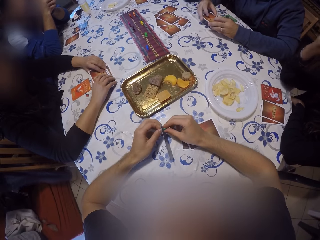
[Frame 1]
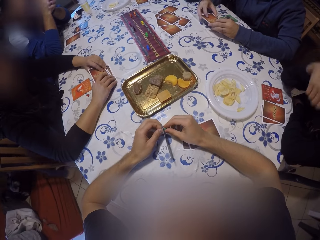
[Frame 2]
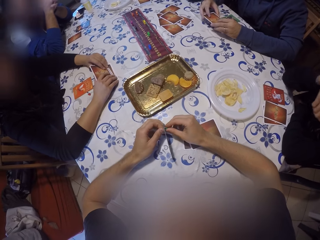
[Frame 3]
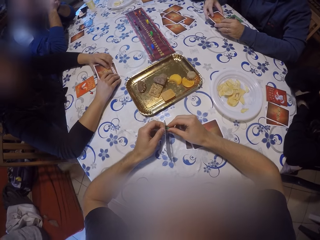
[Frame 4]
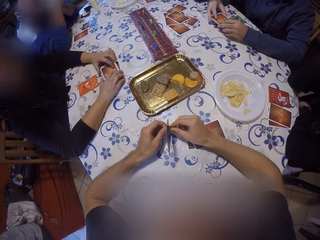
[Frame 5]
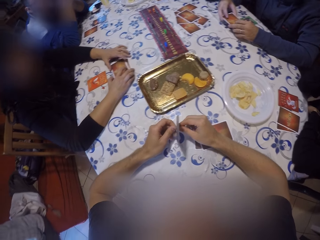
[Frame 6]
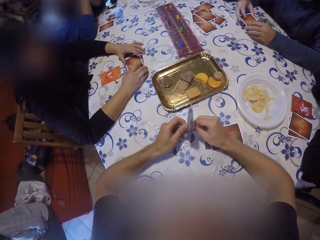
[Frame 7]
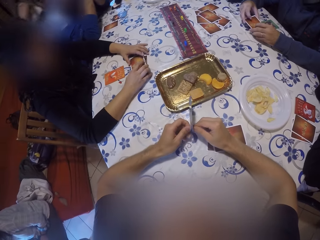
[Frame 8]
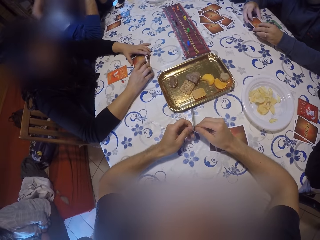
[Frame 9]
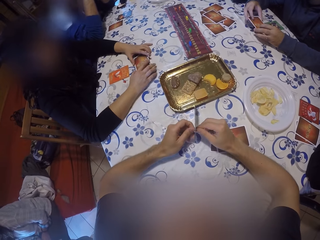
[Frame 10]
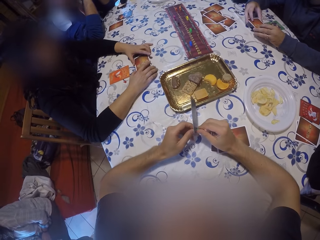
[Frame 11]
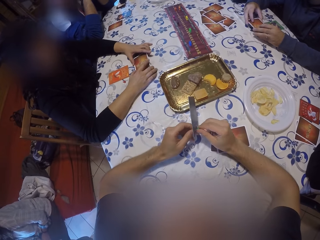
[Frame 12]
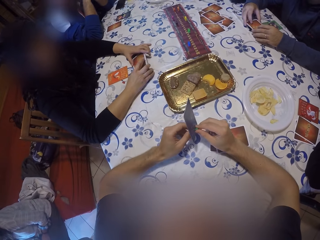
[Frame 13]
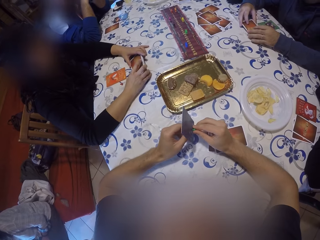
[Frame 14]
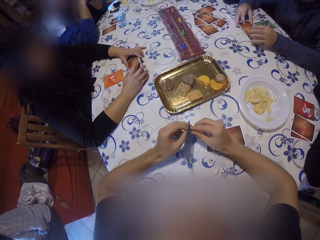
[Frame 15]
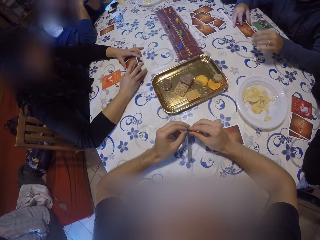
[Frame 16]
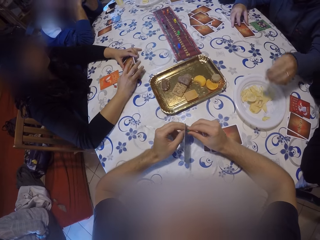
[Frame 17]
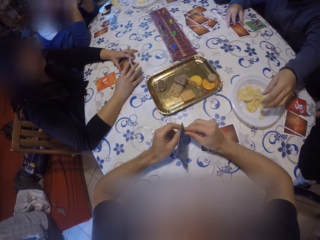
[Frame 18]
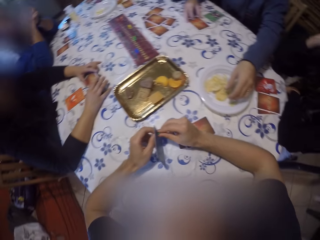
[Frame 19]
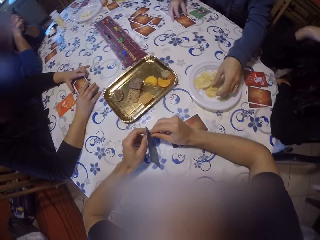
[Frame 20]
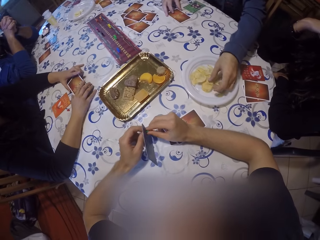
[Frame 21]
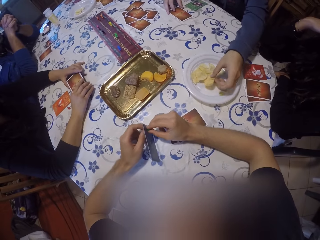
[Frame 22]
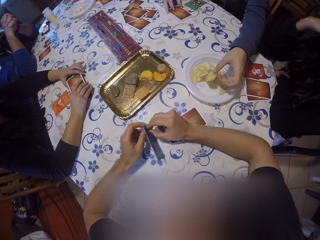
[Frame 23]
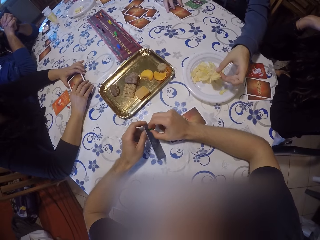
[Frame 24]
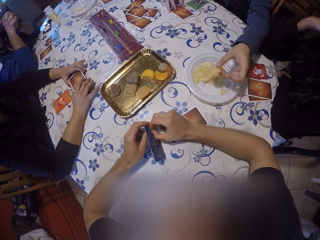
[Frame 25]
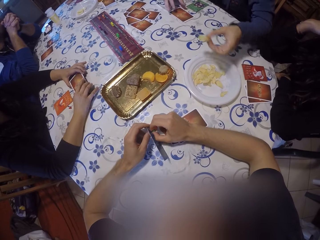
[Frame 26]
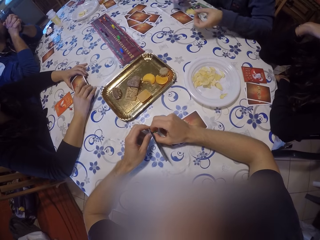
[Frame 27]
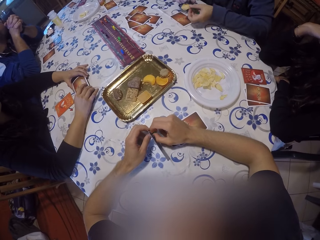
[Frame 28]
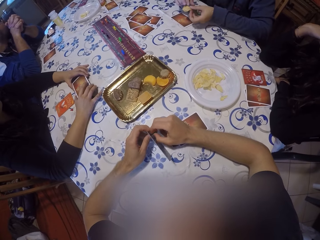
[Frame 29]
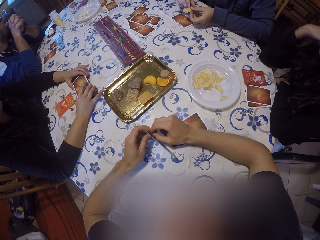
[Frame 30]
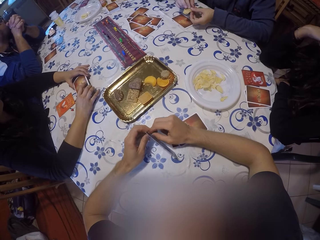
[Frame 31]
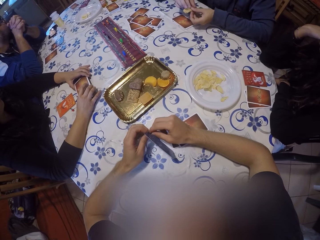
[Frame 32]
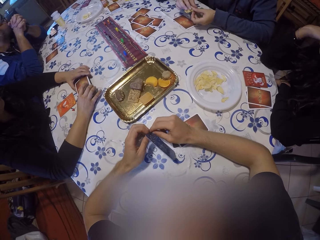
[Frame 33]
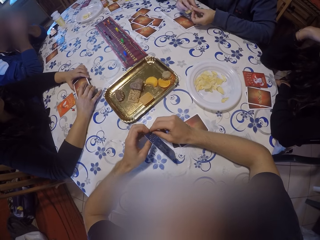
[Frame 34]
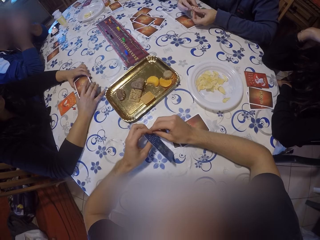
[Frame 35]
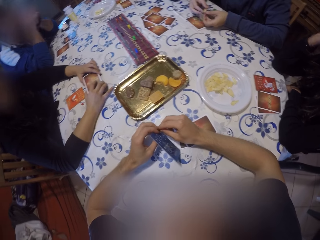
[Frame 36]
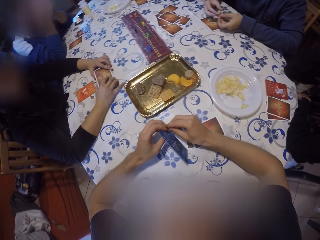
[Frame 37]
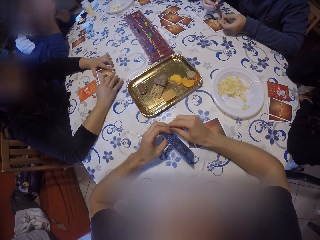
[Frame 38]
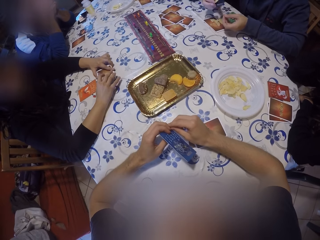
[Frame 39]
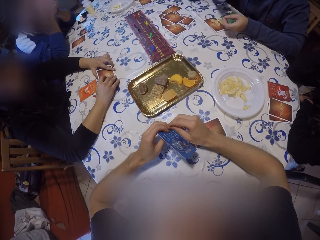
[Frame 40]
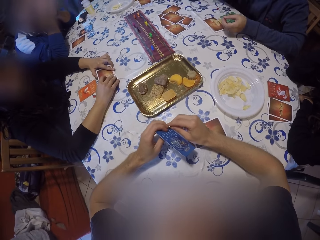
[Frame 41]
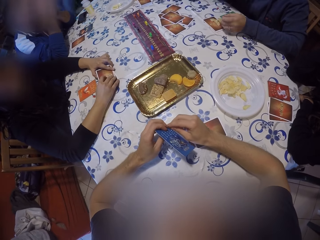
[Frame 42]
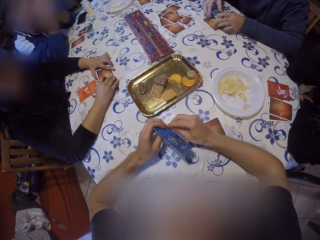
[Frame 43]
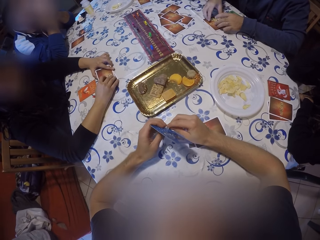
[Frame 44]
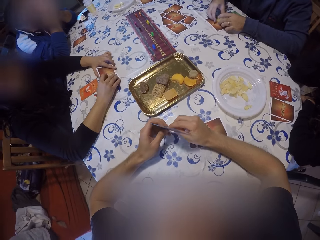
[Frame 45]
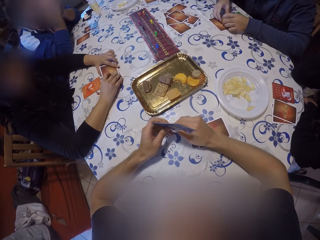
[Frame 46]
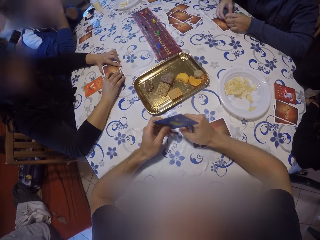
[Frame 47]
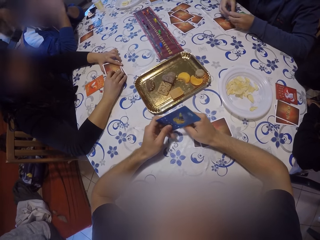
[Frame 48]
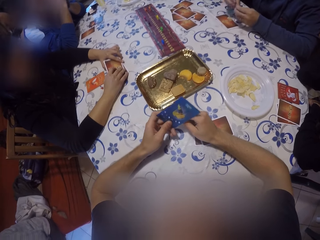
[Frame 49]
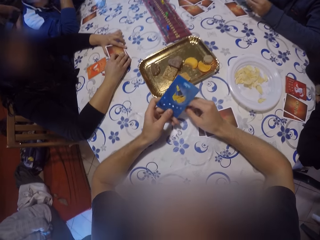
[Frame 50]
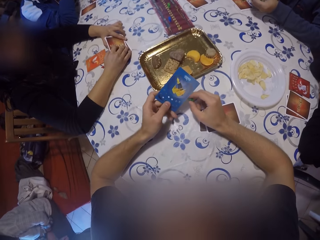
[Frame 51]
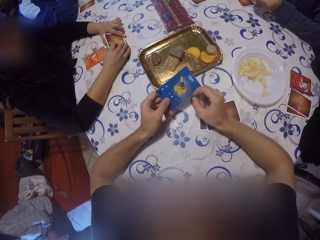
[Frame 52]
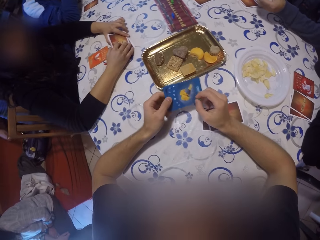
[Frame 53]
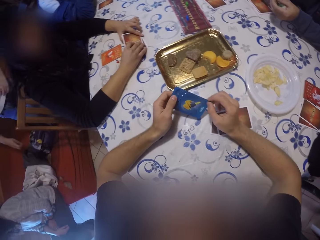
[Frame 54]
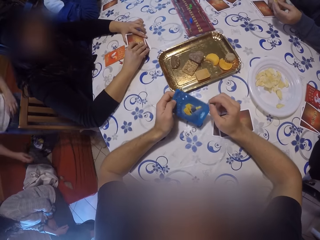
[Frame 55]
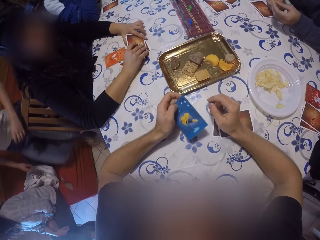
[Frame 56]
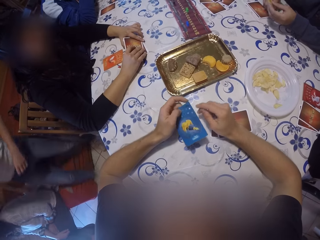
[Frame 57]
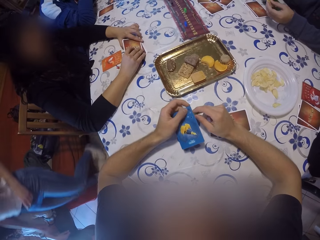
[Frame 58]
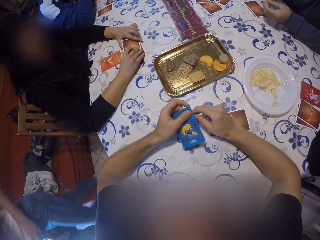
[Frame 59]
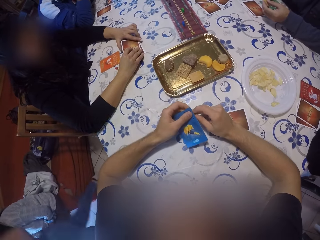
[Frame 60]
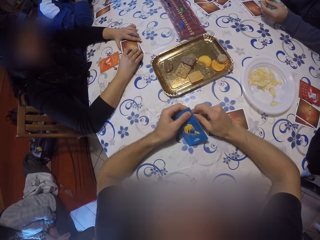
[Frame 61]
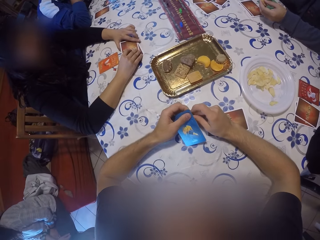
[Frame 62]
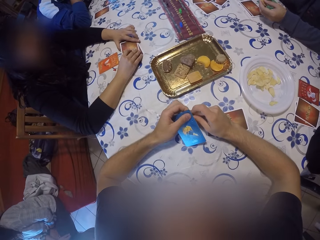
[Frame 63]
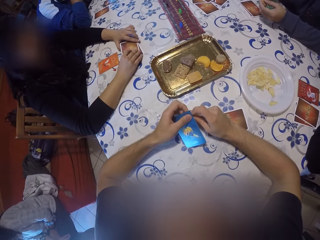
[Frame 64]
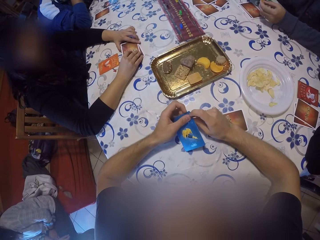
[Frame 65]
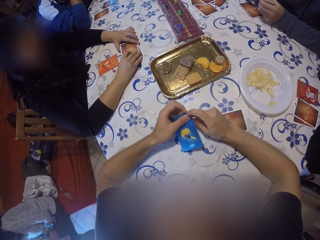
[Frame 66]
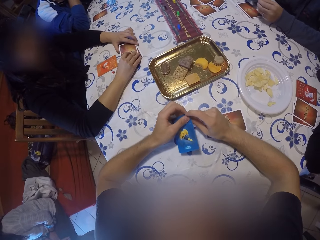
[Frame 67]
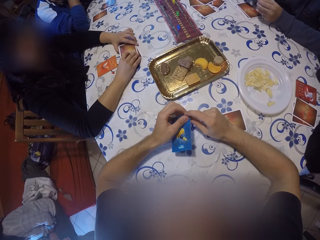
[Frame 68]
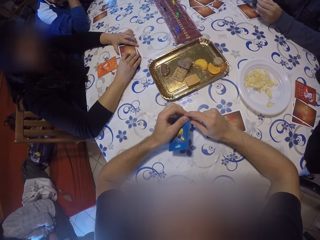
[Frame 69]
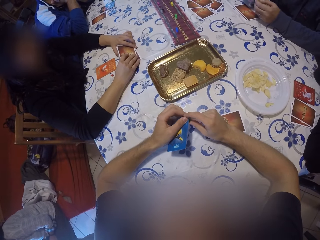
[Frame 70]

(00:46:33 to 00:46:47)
The man places the cards on the table with both hands. The man picks some cookies or crisps in a plate with his left hand. The man picks a cookie from his left hand with his right hand. The man holds the cookie with his right hand, places the cookie in his mouth, and eats the cookie in his right hand. The man picks some cookies on the table with both hands. The man picks a card on the table with both hands. The man takes the crisps from the hand. A person walks around.

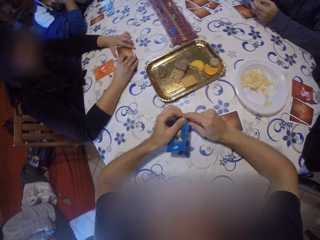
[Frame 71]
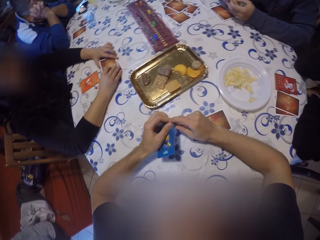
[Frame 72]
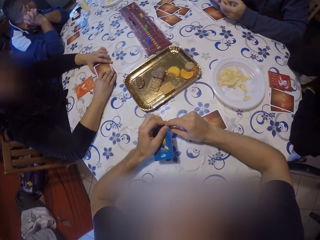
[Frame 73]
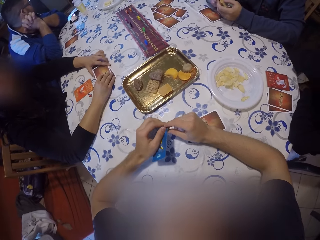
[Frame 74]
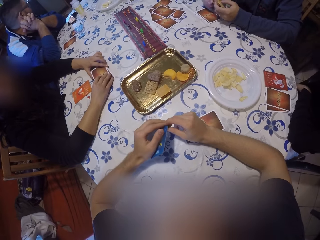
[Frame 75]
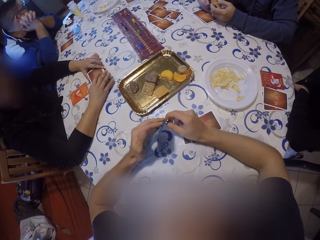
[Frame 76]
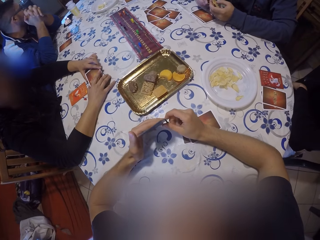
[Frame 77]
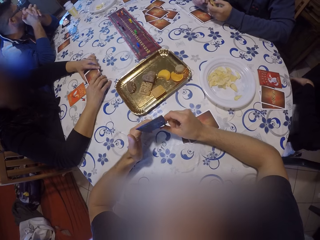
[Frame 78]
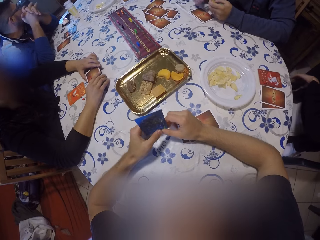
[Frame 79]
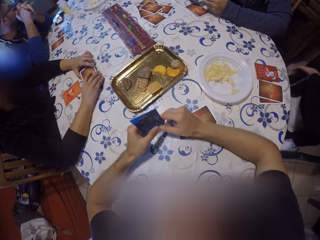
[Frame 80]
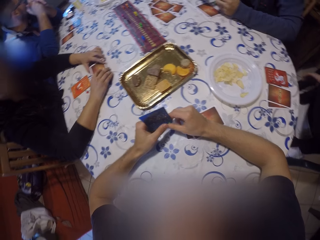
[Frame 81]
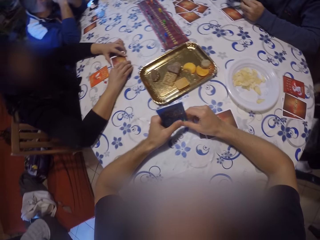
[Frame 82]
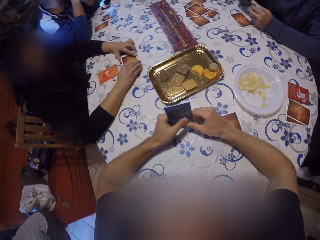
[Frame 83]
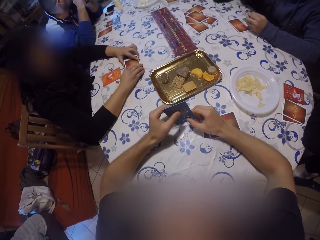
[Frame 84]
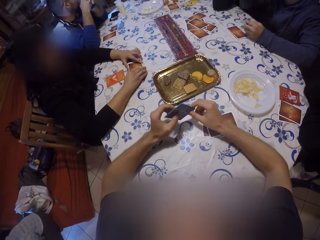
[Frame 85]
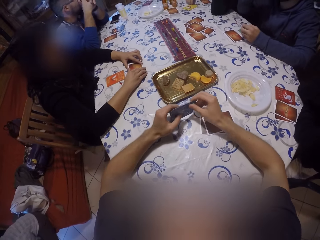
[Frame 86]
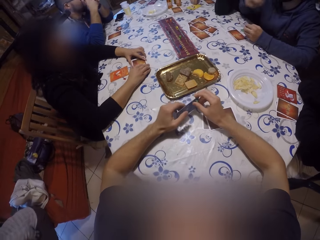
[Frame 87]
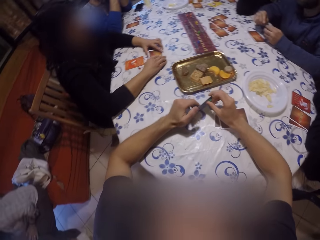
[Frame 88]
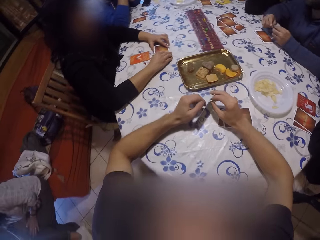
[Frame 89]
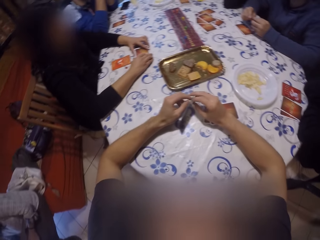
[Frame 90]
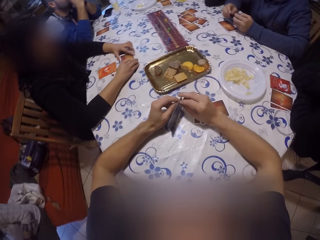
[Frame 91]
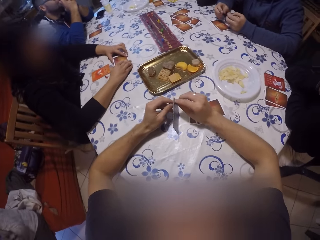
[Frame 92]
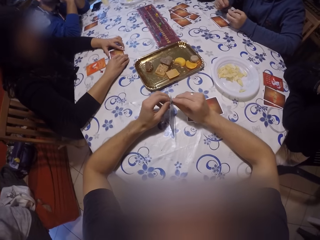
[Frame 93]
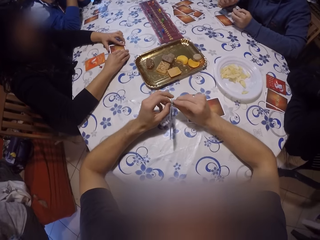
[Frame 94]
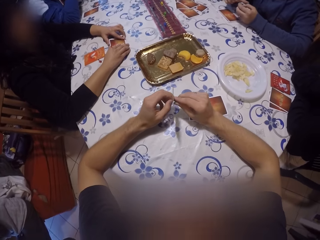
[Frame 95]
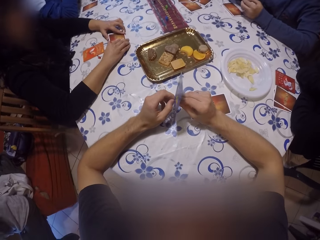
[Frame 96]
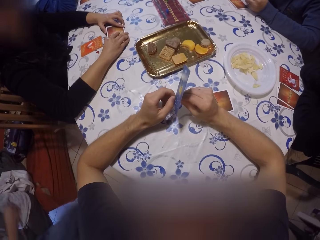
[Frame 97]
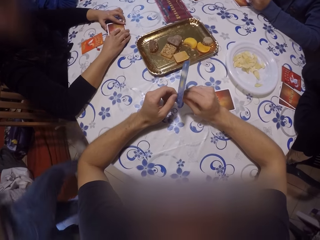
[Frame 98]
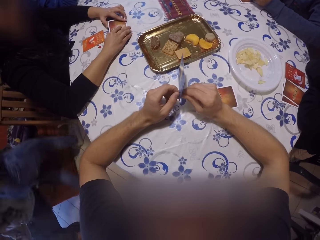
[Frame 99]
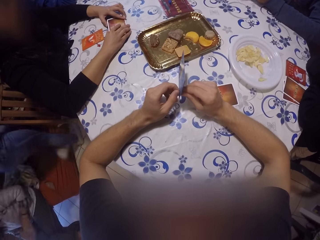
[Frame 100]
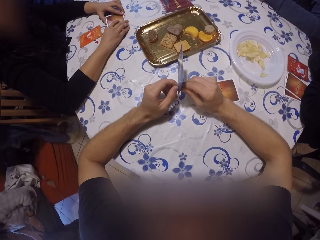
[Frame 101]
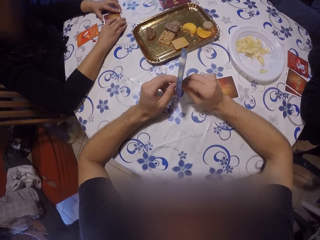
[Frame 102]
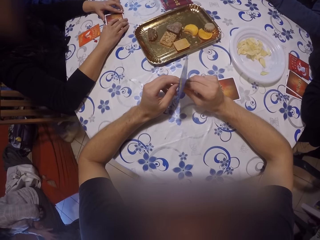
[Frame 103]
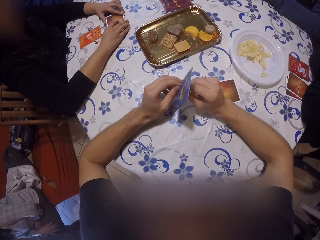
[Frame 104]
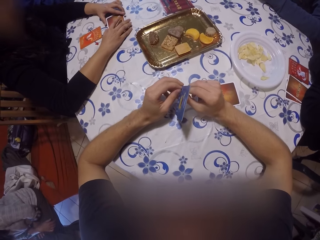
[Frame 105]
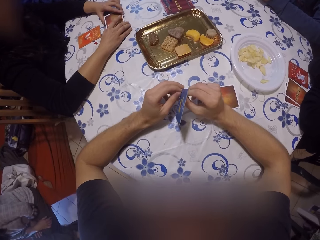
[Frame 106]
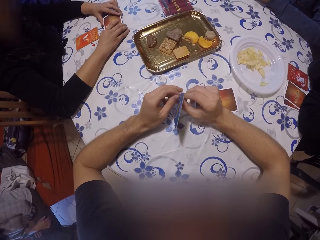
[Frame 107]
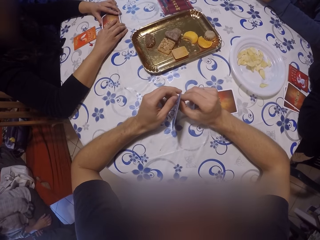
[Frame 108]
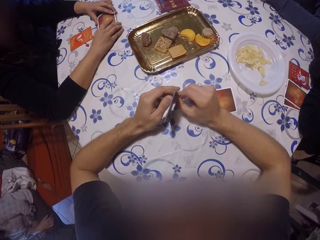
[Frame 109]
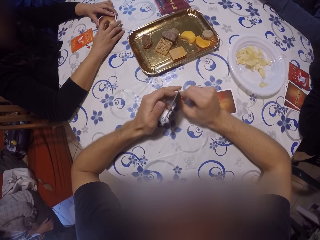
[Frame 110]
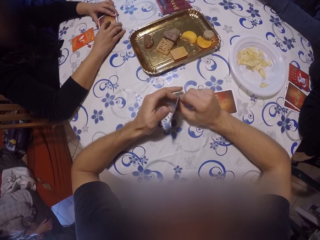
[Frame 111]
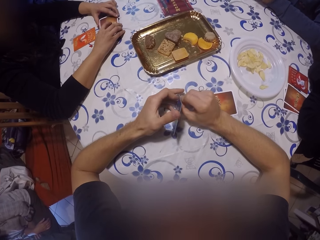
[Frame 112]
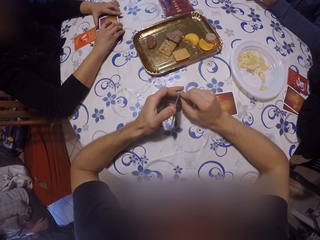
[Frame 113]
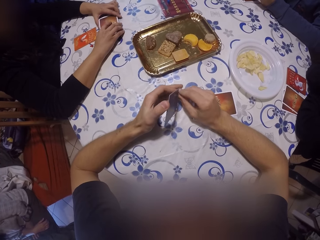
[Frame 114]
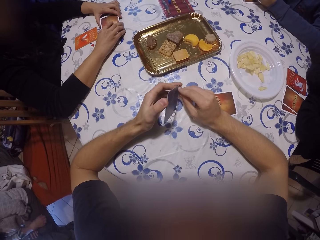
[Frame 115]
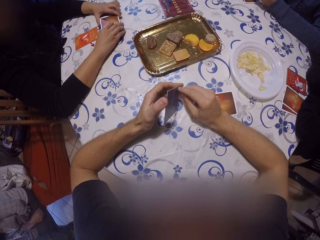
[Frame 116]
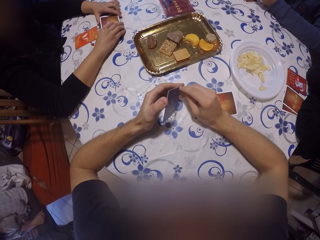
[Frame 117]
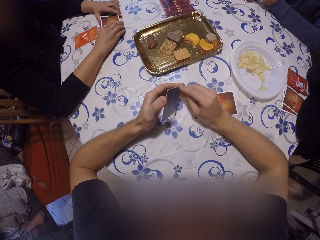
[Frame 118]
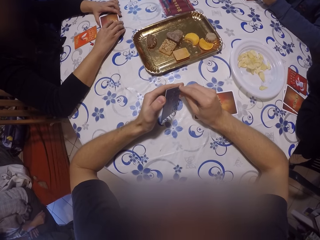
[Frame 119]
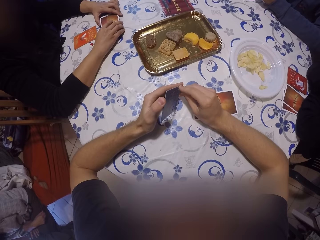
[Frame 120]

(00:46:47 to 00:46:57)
The camera wearer looks around. A person walks around. The camera wearer holds a poker card.
